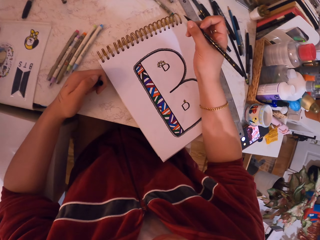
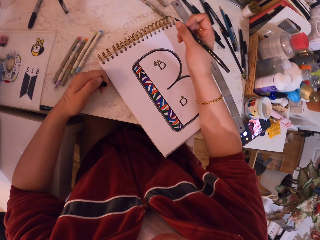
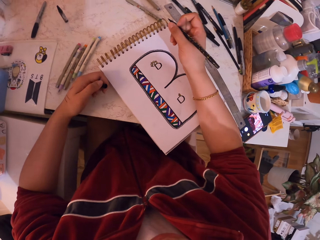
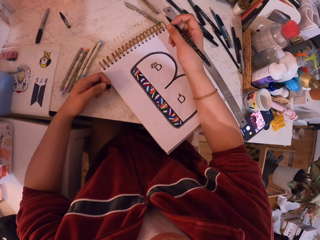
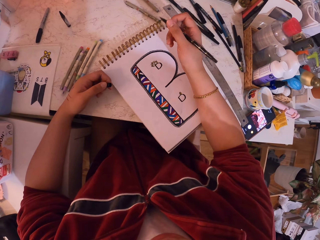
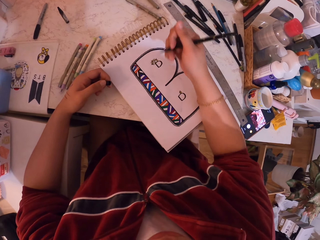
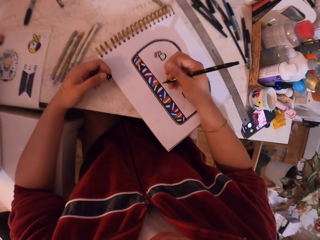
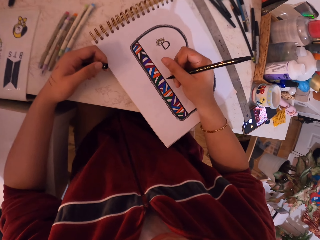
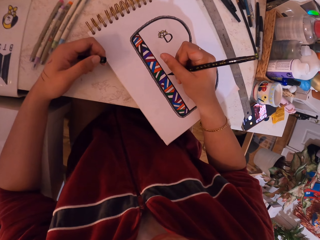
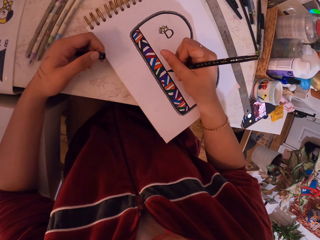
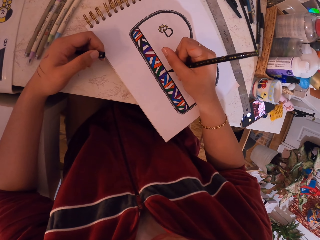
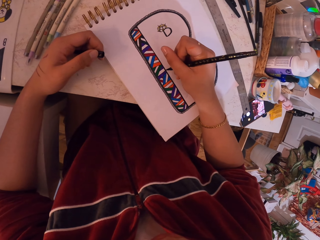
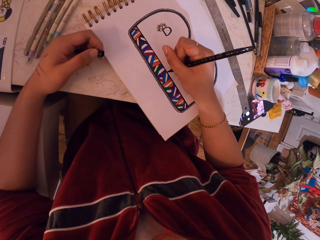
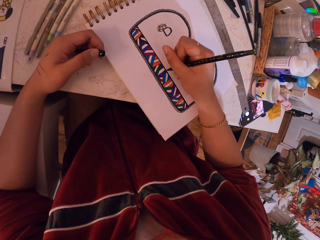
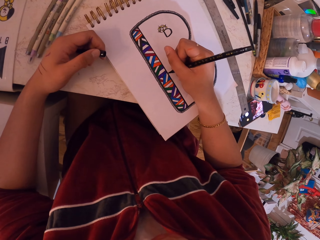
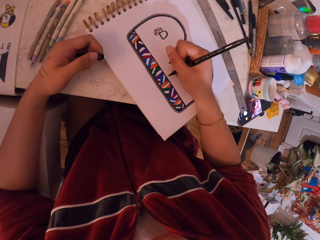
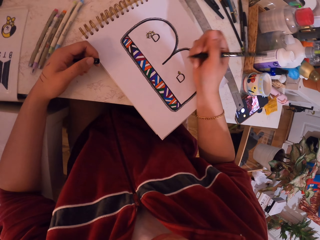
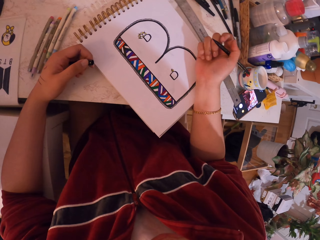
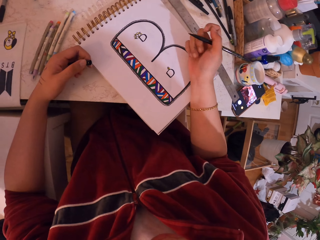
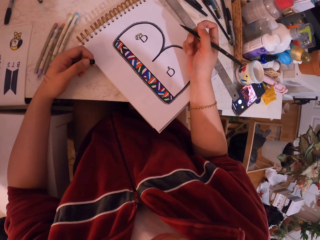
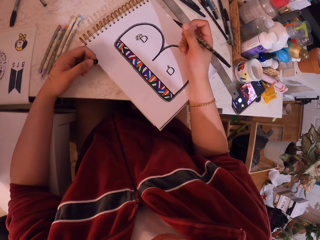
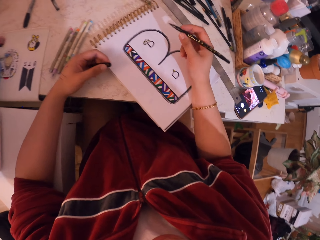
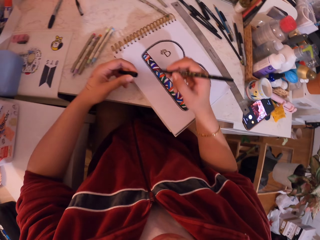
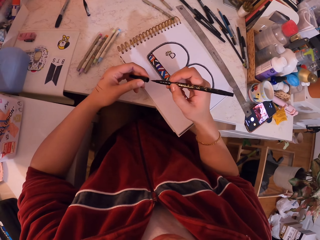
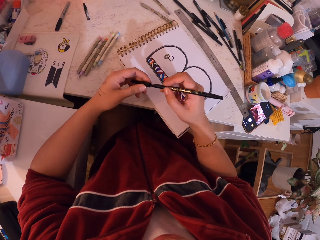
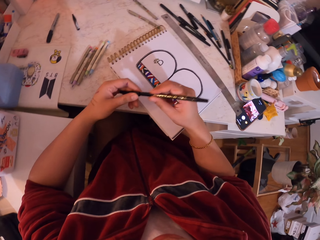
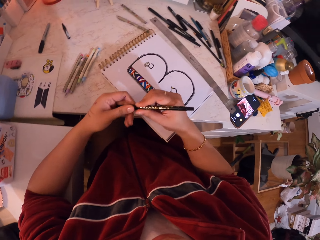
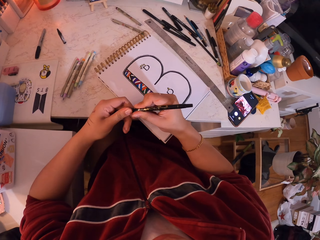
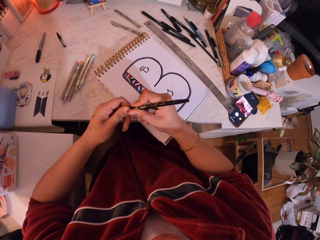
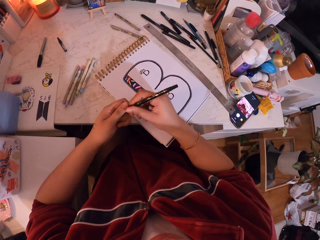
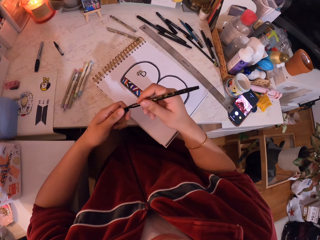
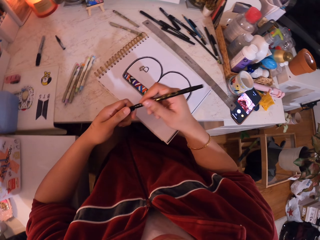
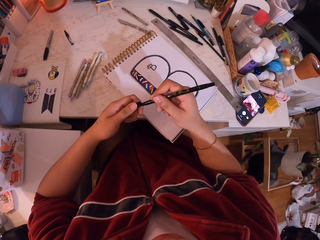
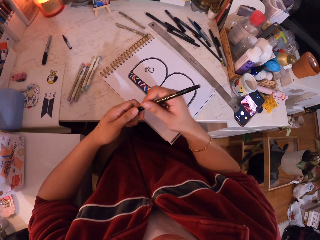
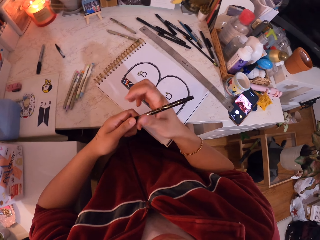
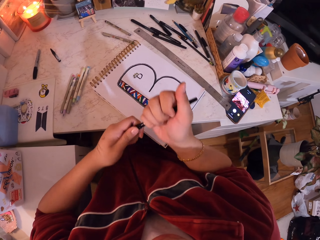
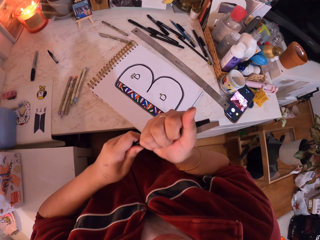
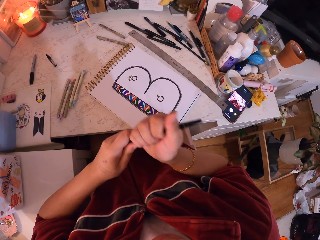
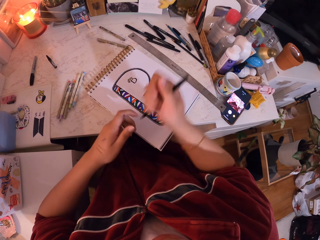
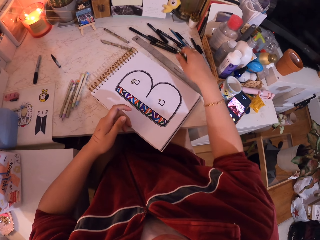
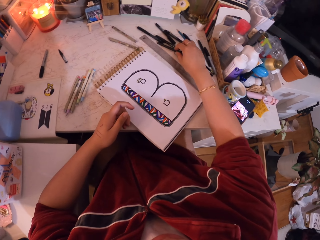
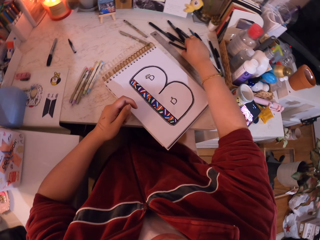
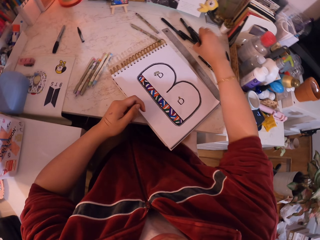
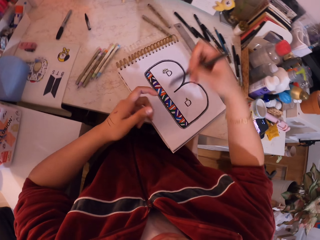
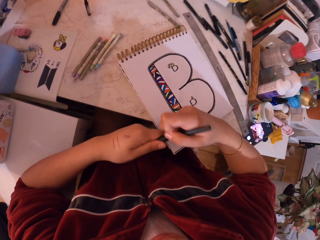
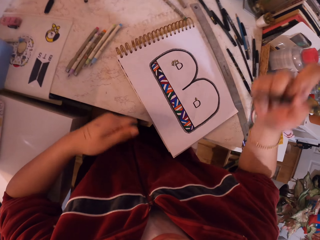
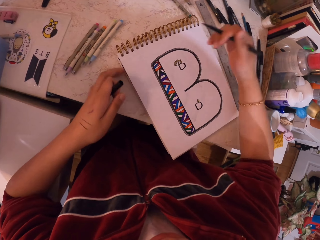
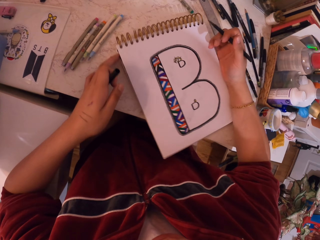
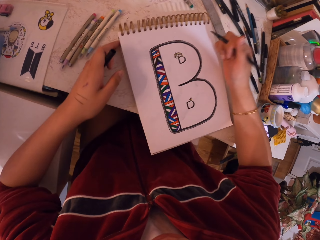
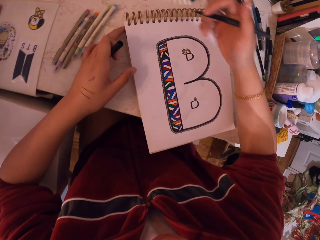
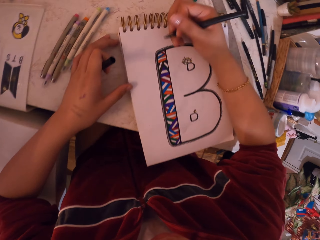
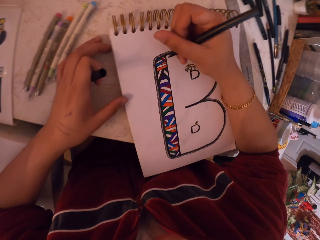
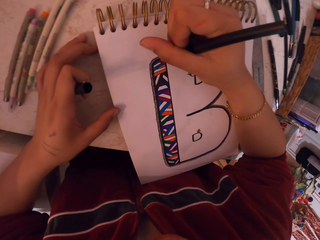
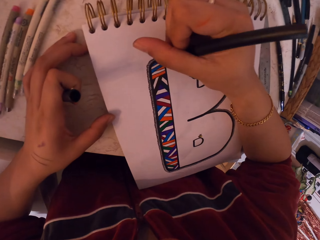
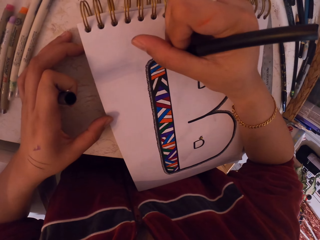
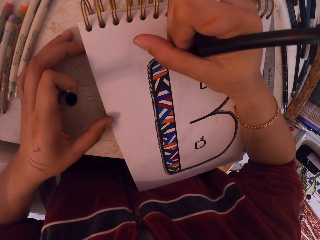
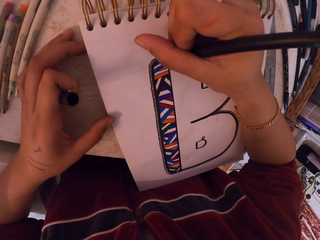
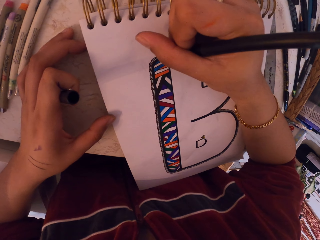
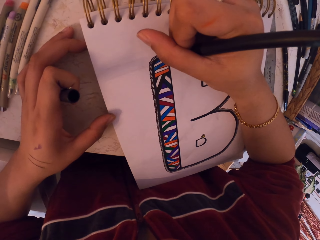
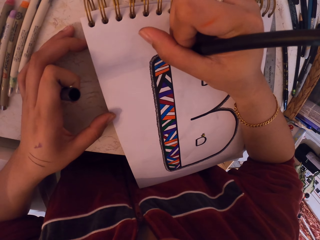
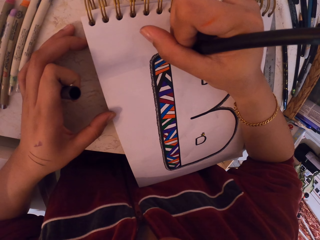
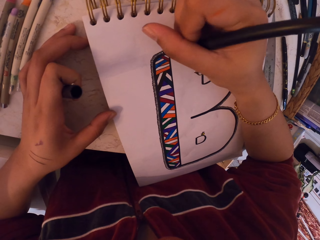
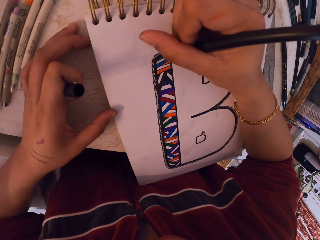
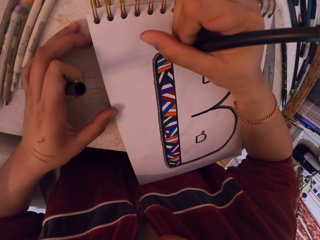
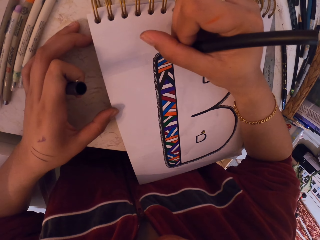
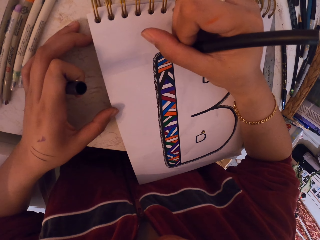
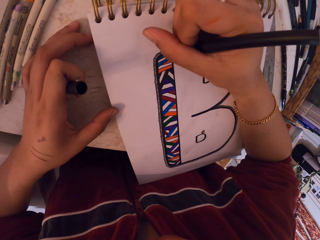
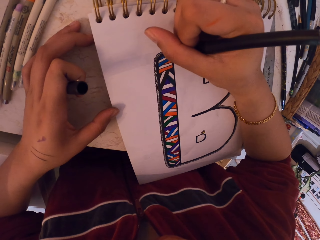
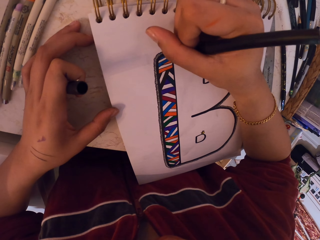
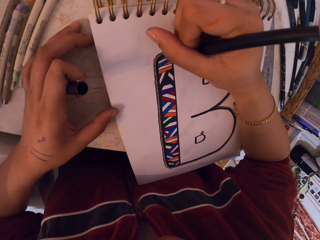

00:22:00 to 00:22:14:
The camera wearer moves the hand. They draw with the pen. They put the lid on the pen. They put the pen on the table. They pick up the pen. They remove the lid from the pen. They close the pen tip. They move the book. They draw with the pen.

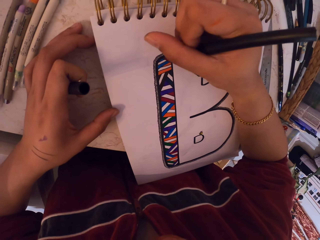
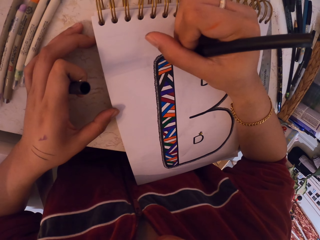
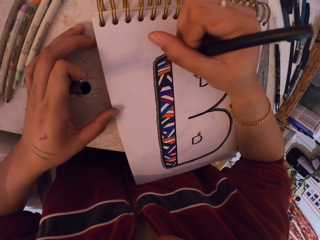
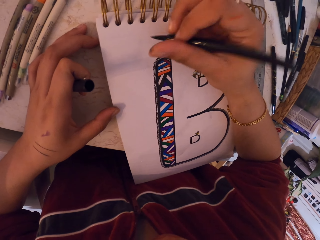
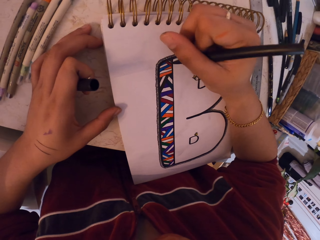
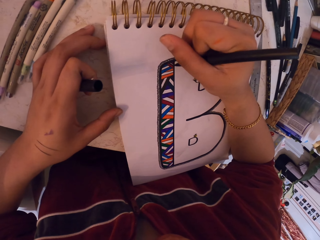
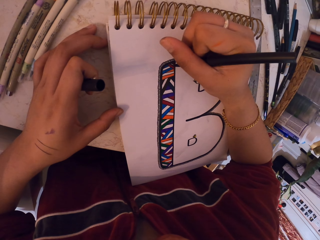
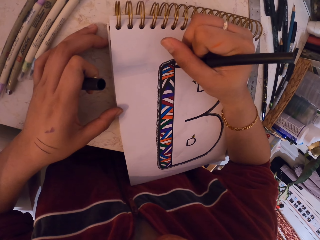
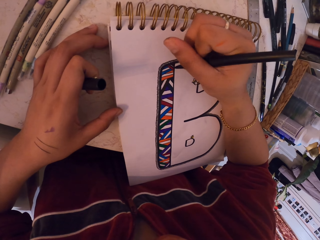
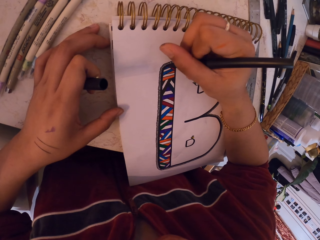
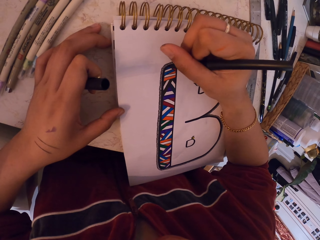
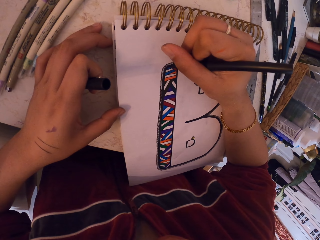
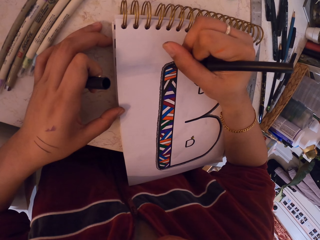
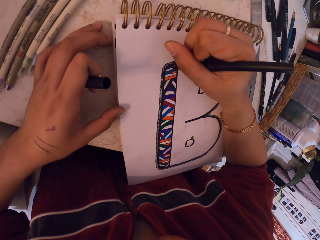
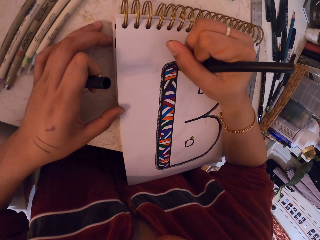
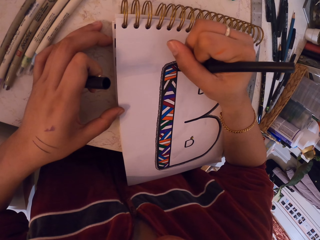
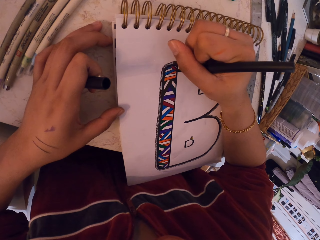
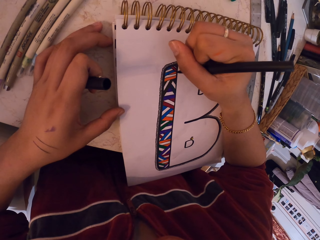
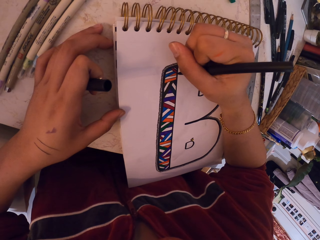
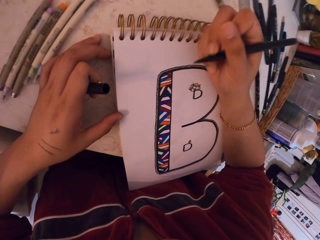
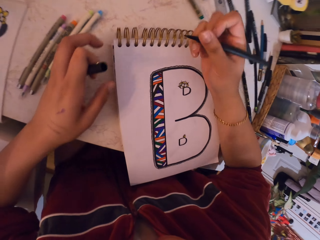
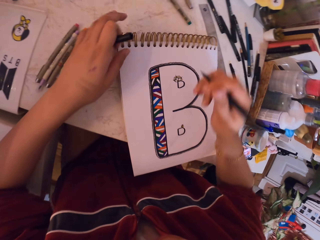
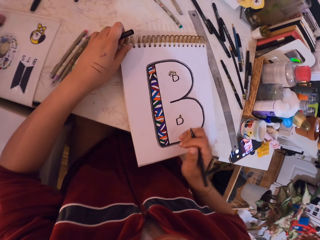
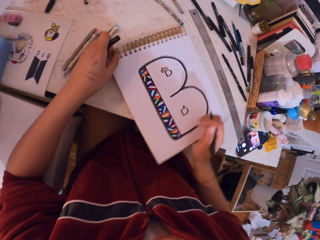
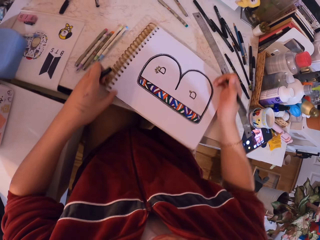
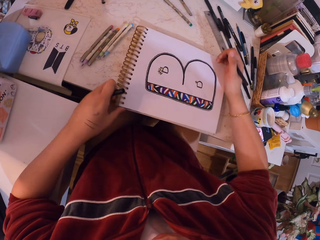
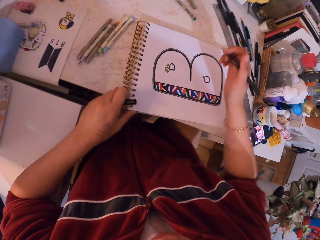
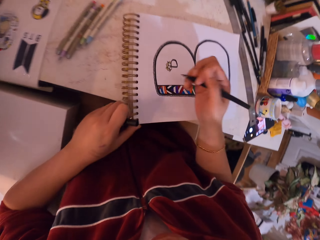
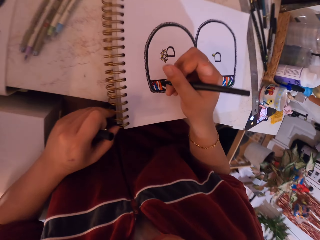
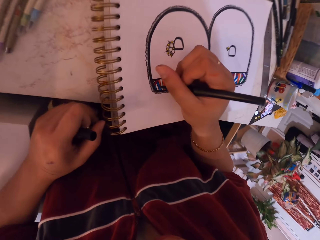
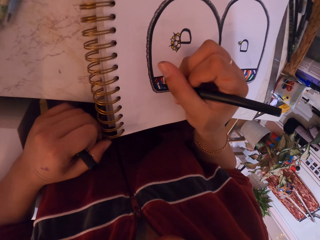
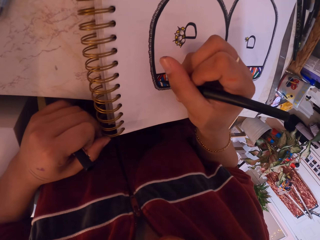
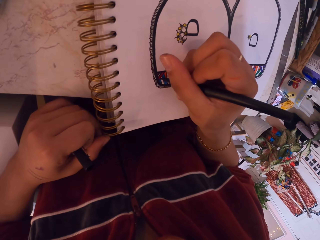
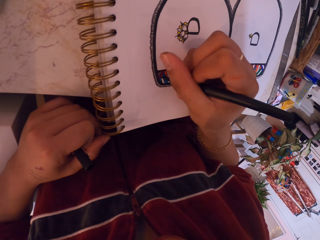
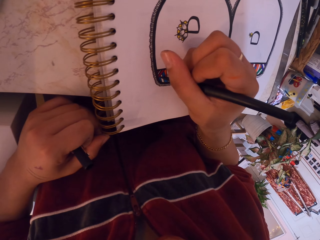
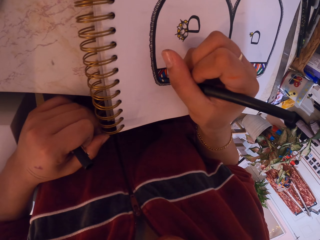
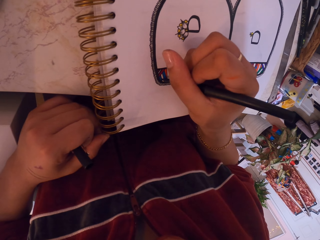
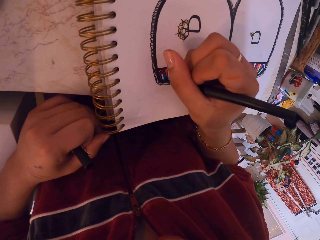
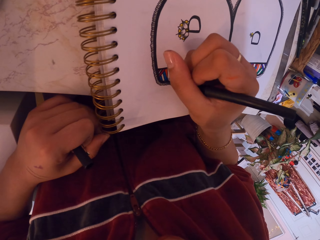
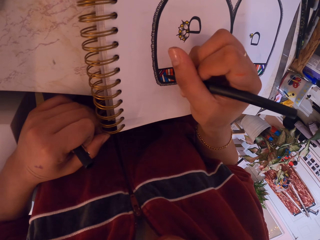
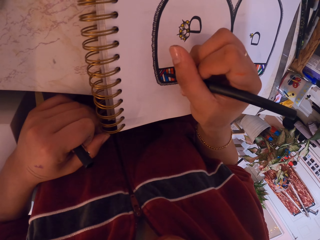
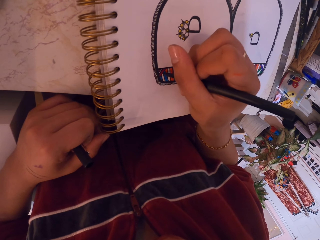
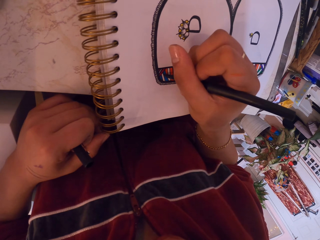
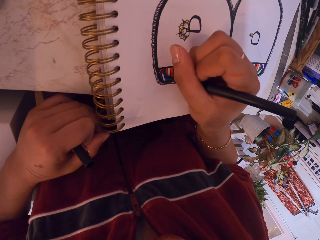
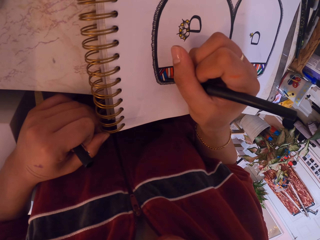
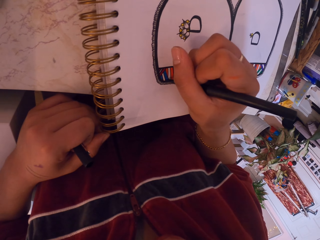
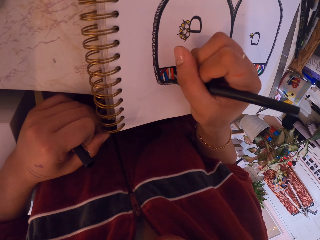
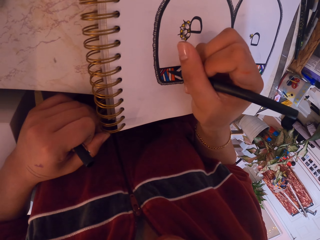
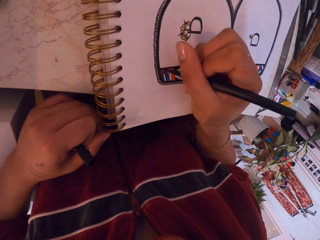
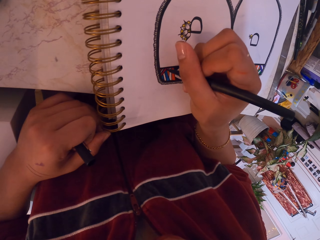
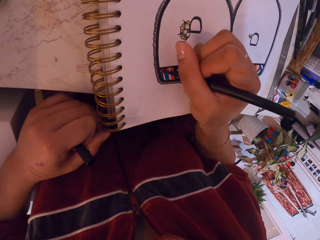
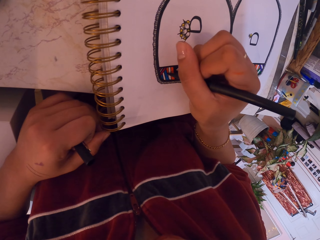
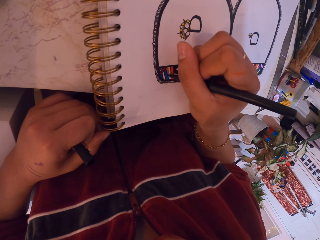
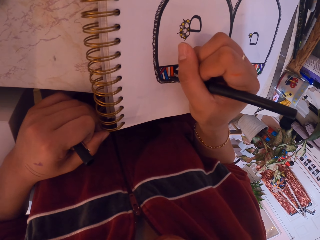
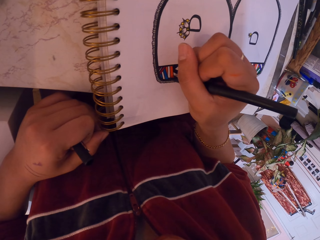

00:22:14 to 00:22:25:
The camera wearer moves the book. They draw with the pen.
